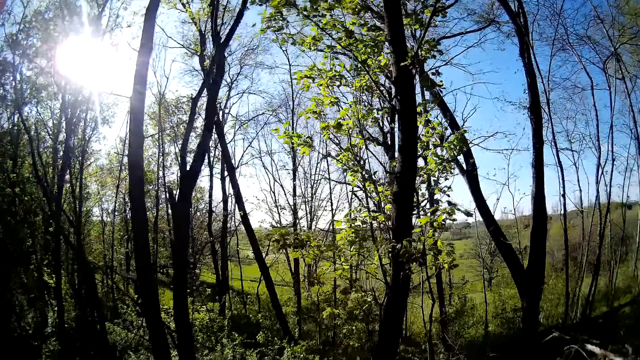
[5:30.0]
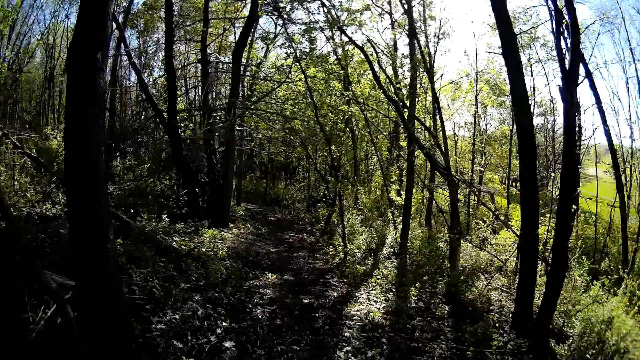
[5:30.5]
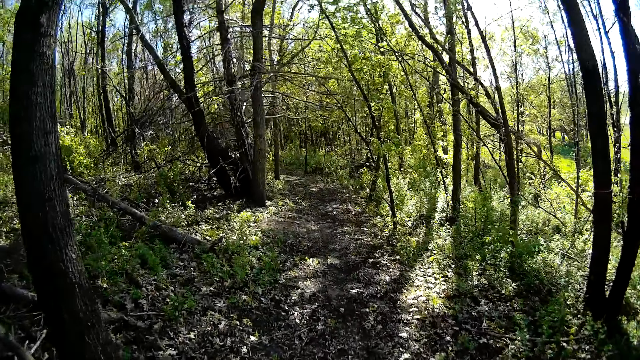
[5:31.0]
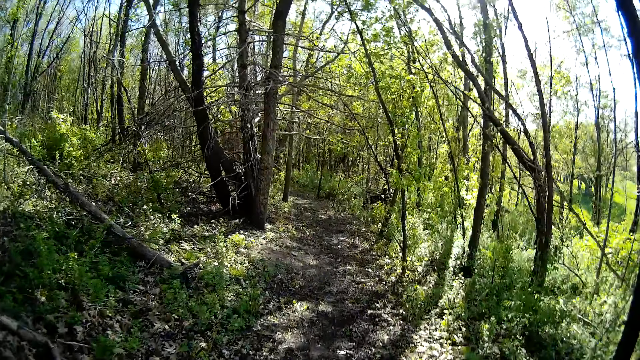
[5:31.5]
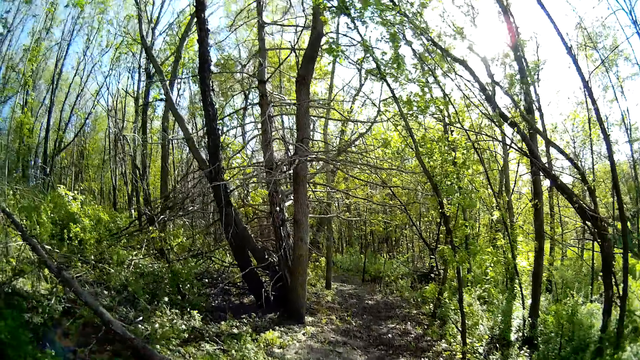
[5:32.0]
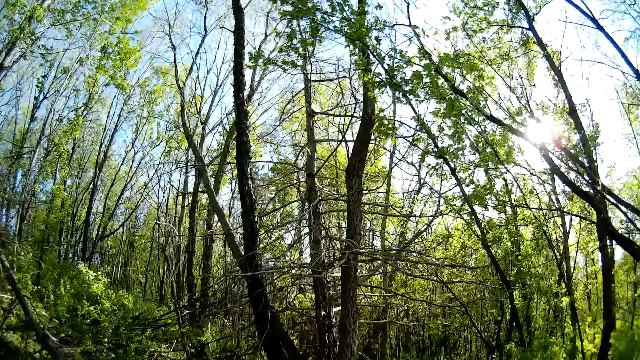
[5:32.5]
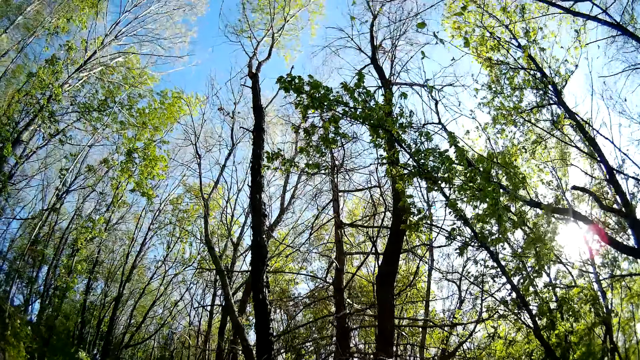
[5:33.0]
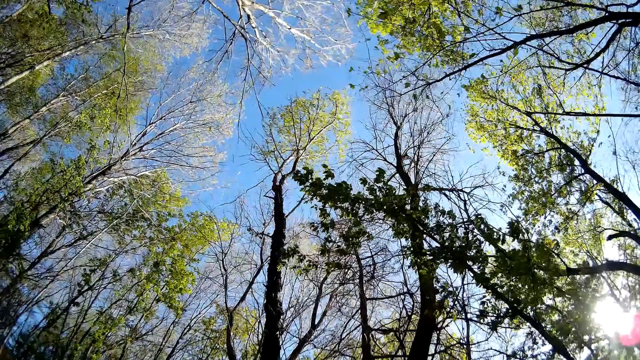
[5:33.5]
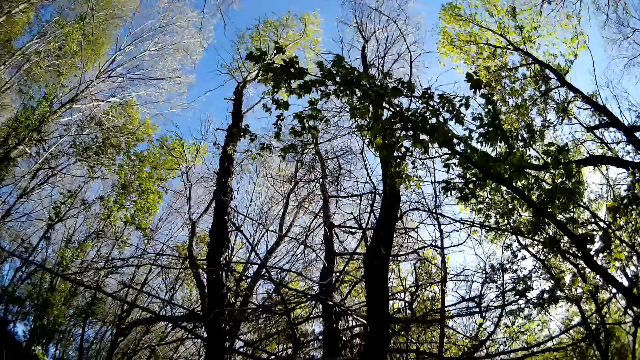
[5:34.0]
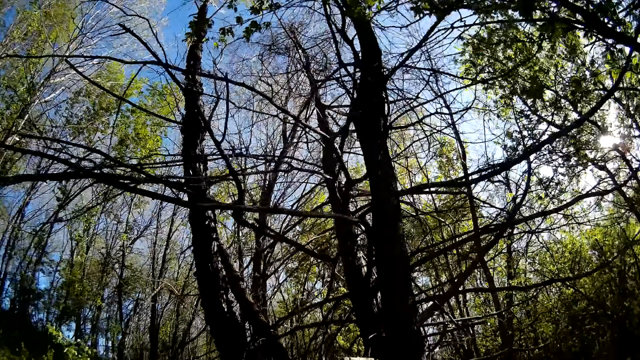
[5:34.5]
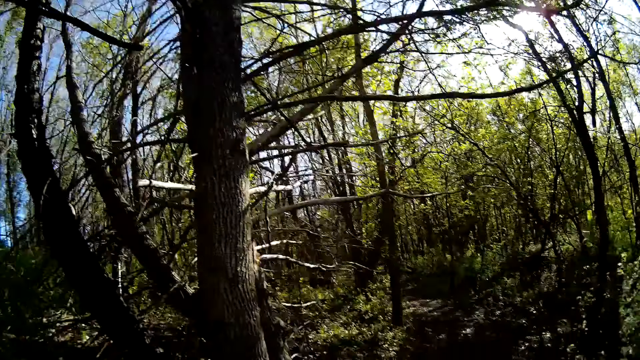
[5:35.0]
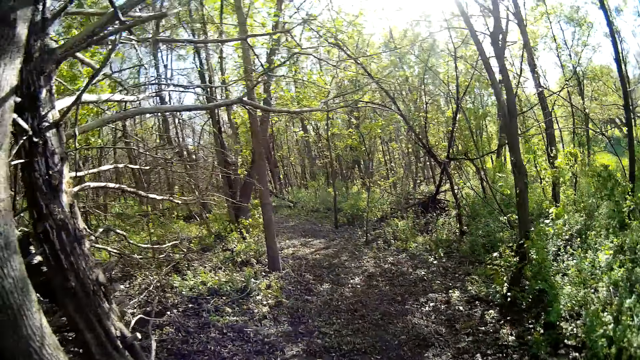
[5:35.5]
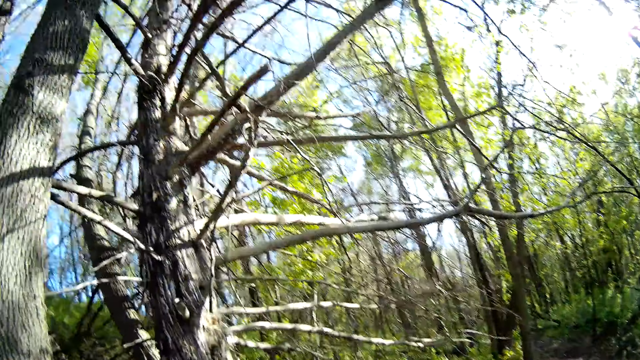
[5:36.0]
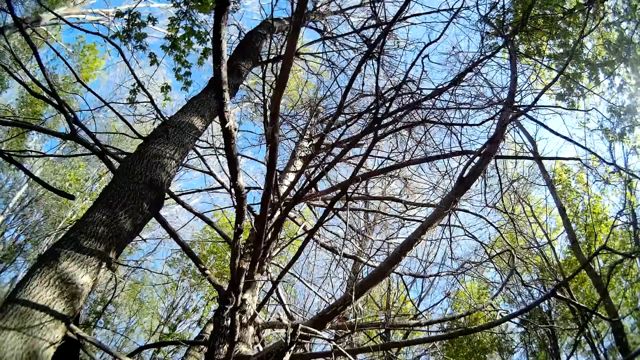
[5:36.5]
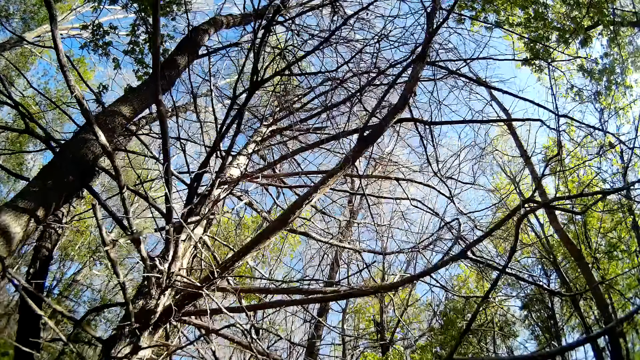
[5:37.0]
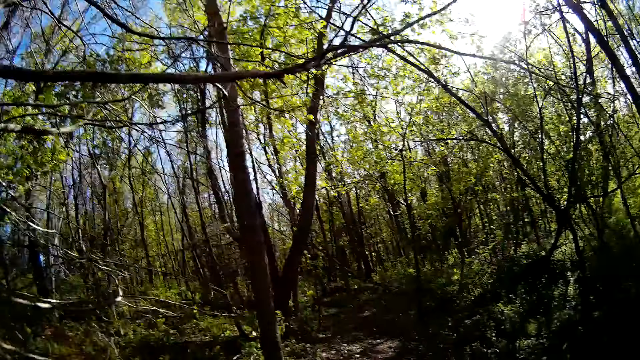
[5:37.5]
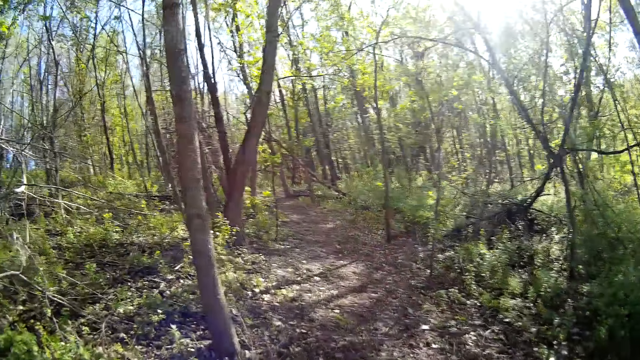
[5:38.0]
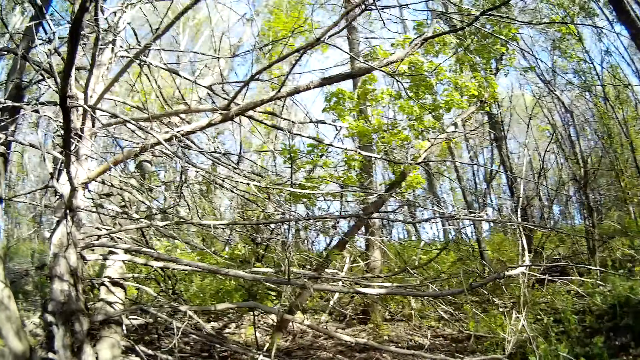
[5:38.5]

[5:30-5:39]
The camera wearer scans through the trees.

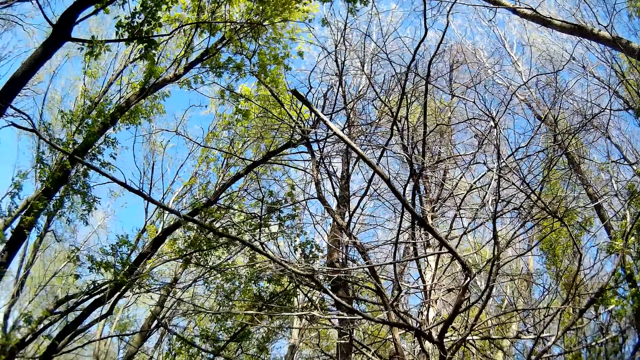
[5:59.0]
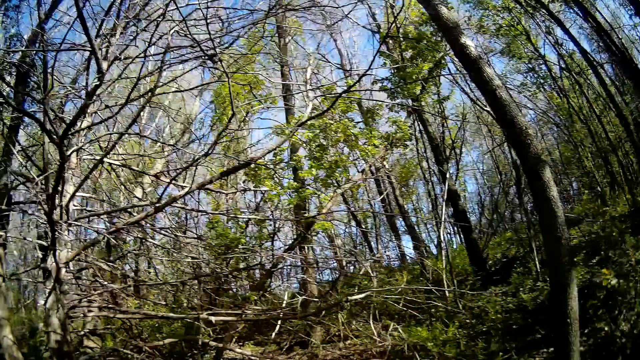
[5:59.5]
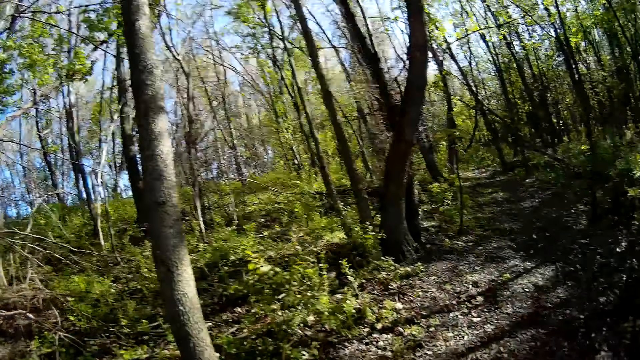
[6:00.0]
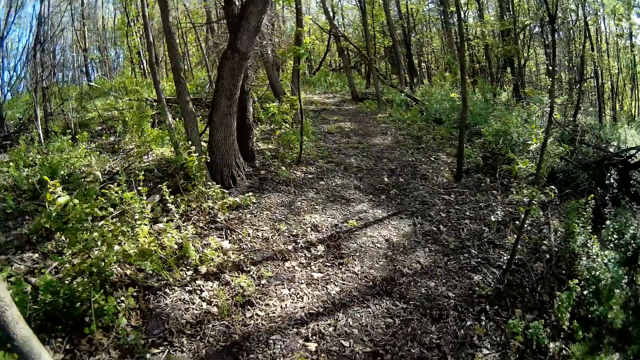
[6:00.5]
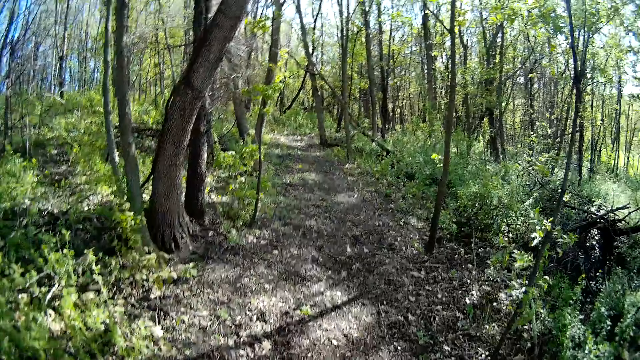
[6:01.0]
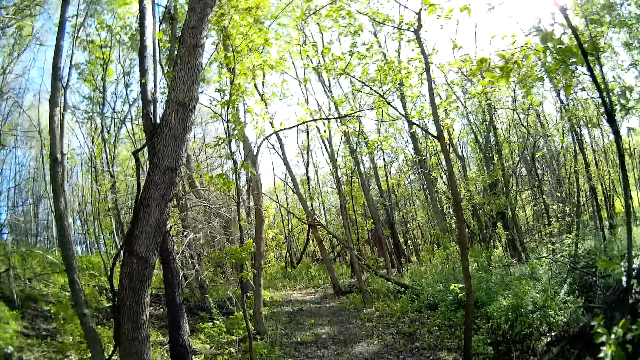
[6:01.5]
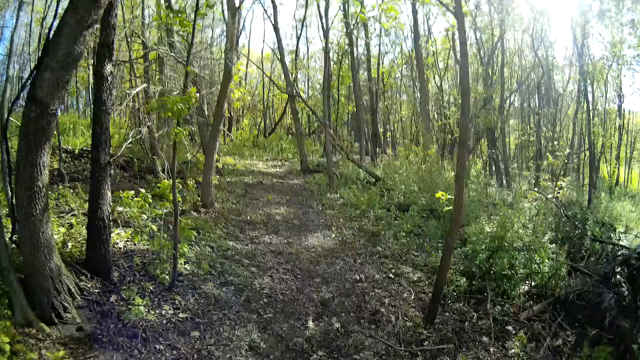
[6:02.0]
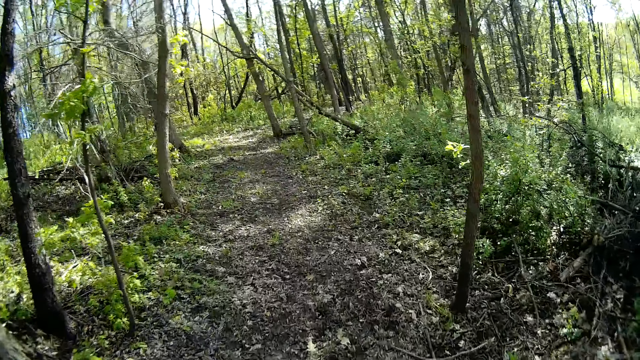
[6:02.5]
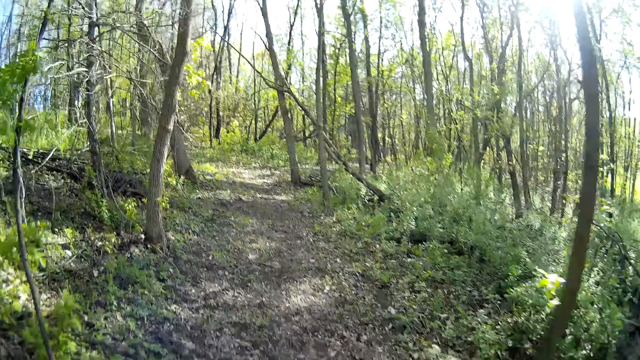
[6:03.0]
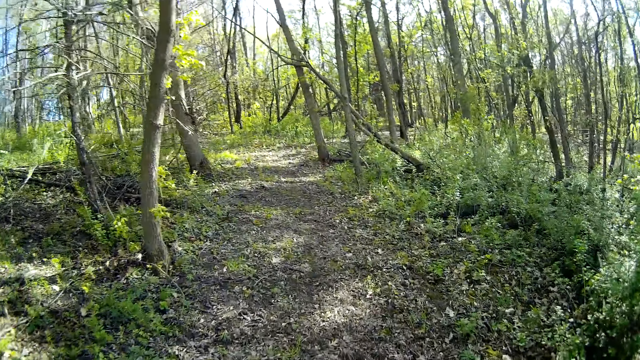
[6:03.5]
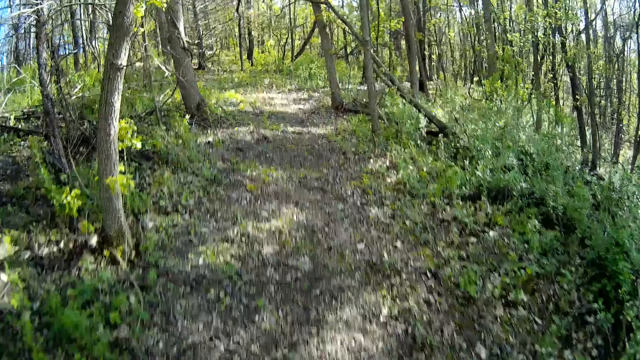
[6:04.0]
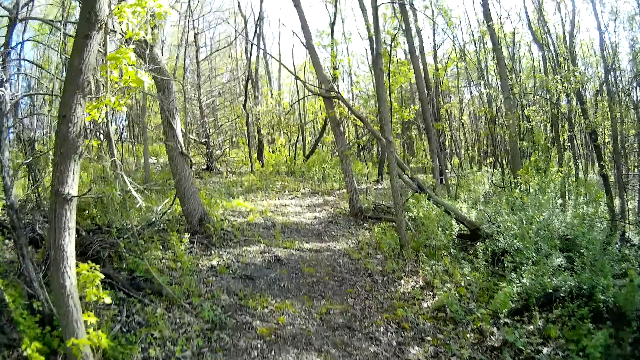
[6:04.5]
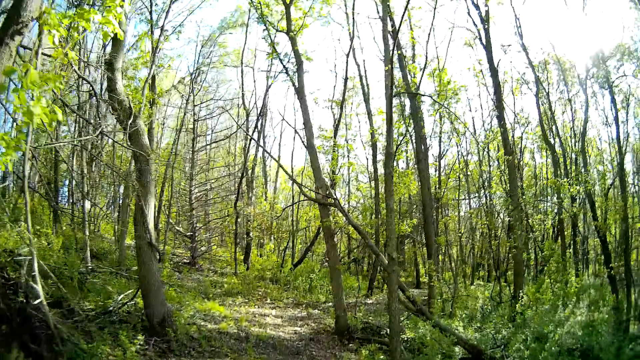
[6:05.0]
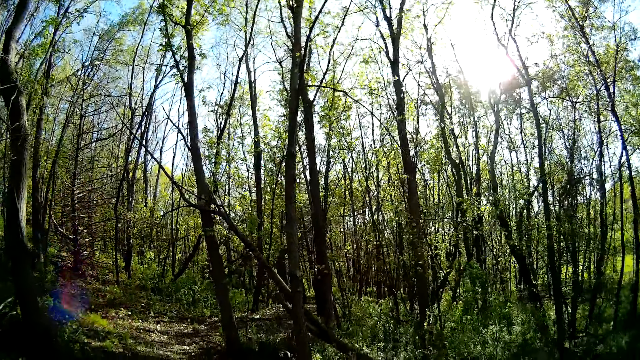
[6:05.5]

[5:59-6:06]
The camera wearer walks in the woods.

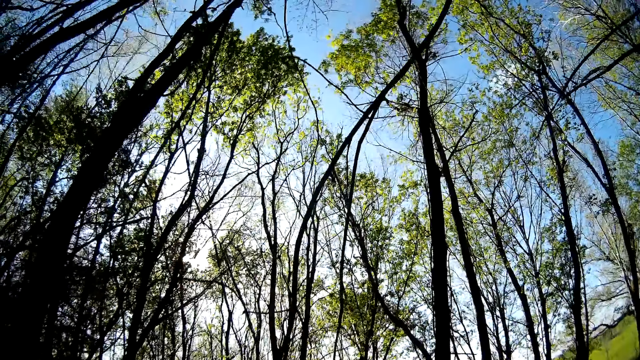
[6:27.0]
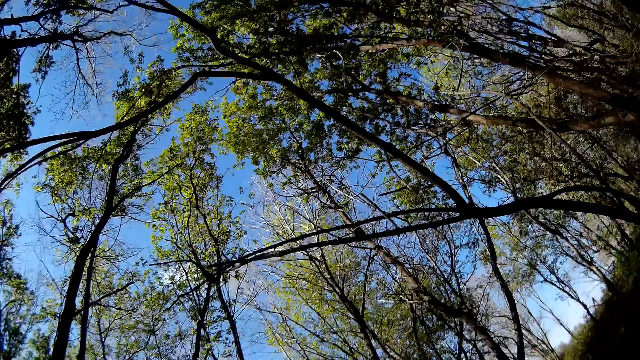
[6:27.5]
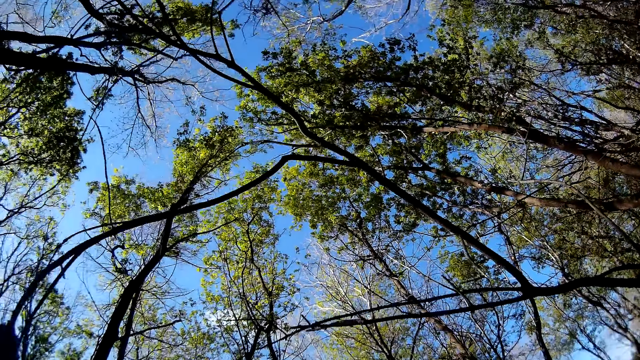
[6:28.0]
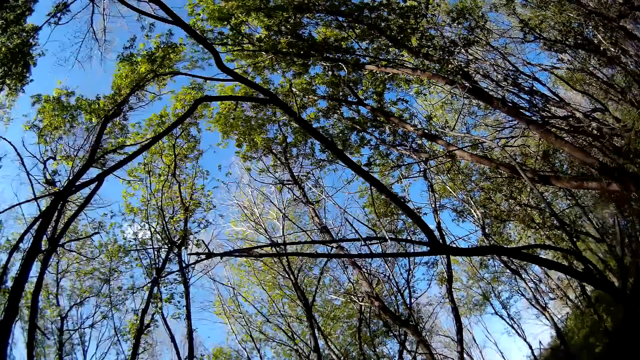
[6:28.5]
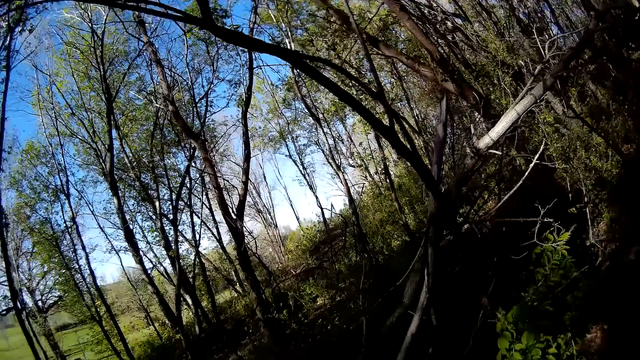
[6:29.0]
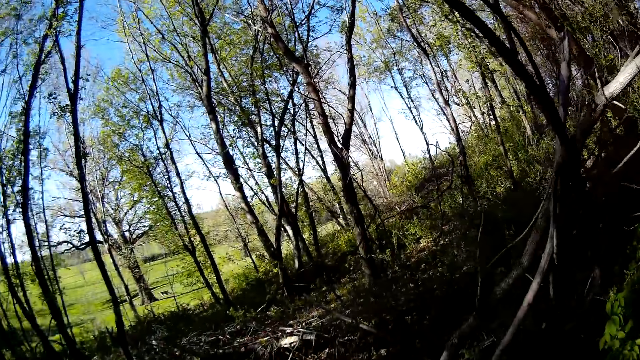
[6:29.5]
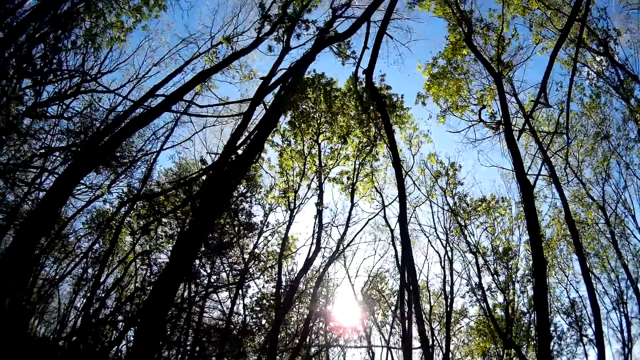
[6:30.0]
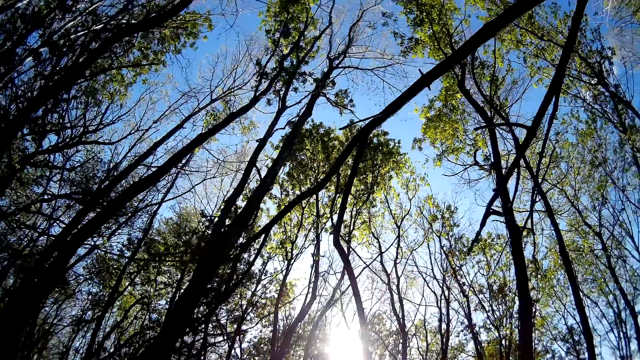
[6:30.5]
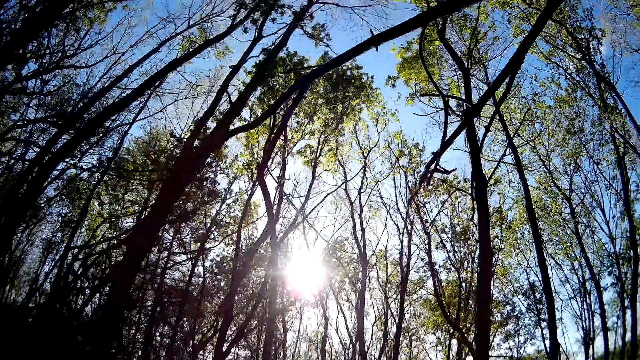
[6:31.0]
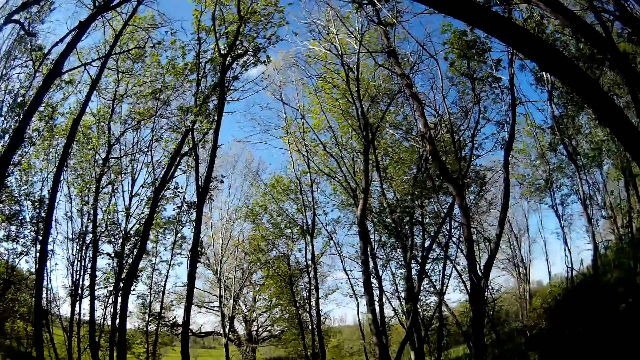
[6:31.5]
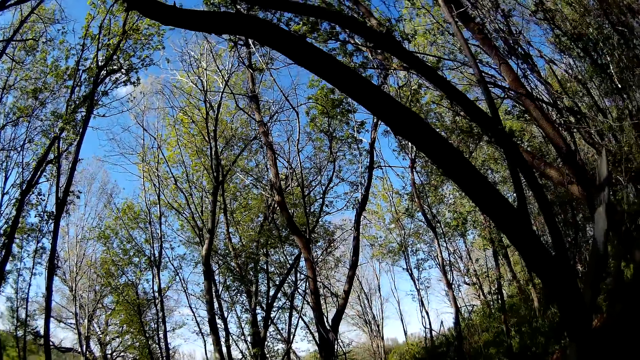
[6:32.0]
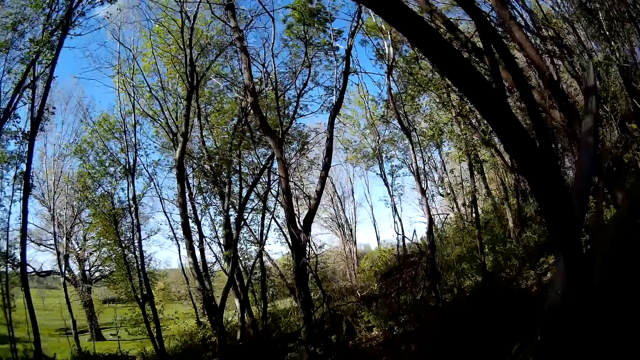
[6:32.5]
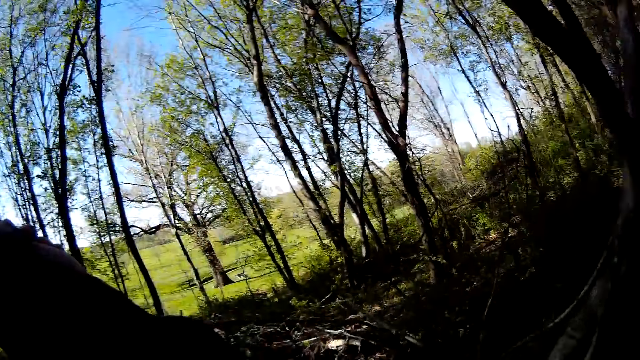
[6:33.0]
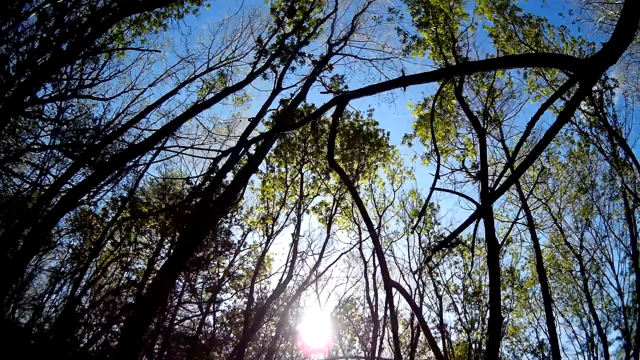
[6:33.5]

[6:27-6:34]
The camera wearer glances through the trees. He breaks some branches with his hands.
